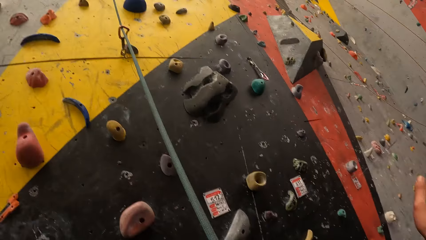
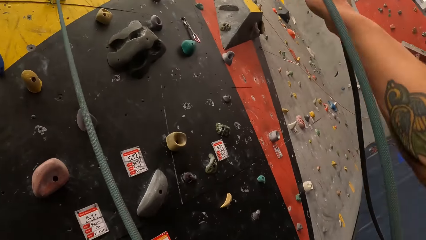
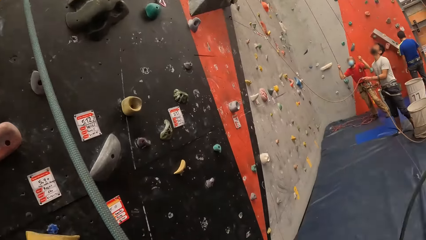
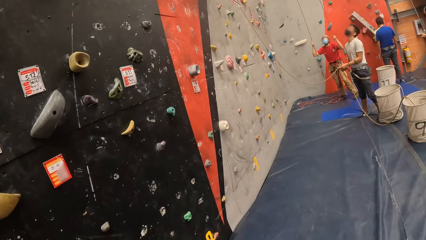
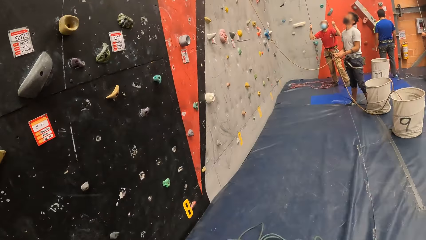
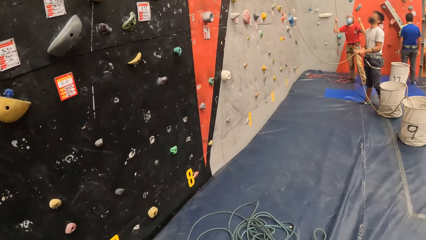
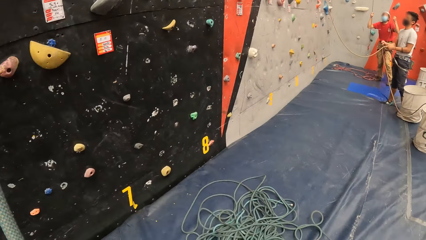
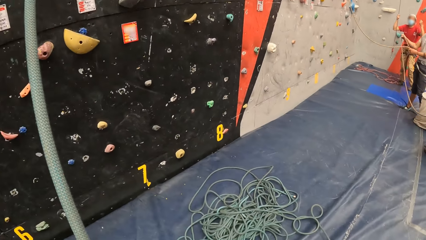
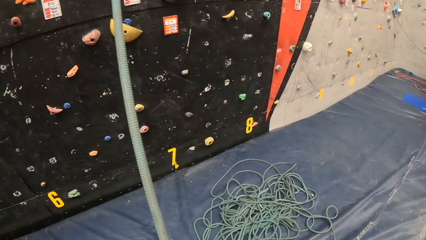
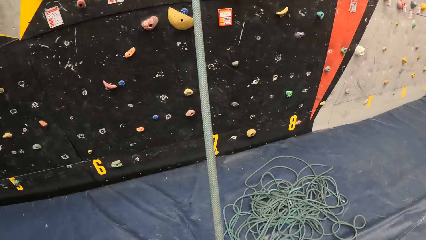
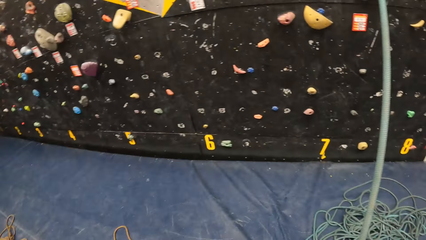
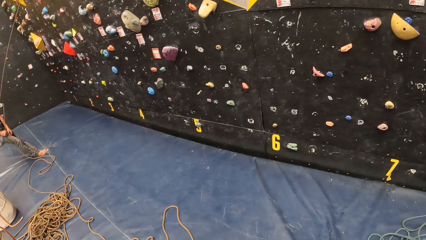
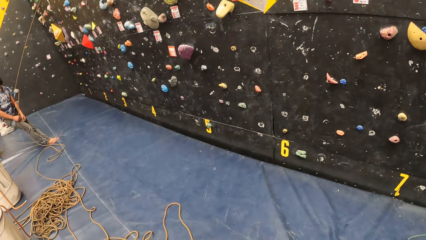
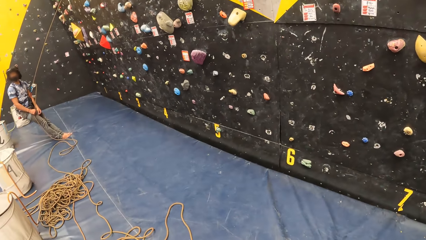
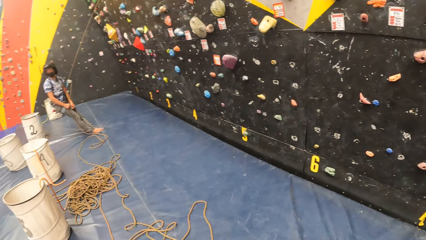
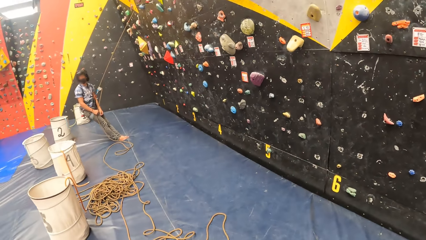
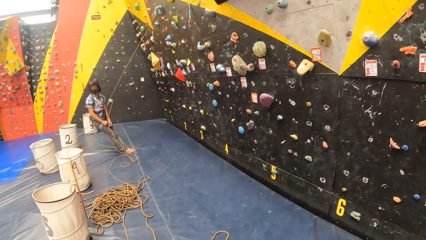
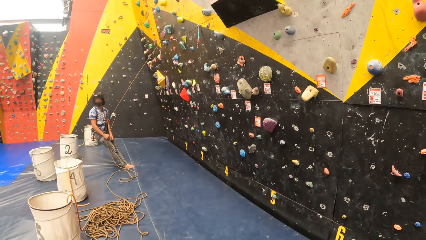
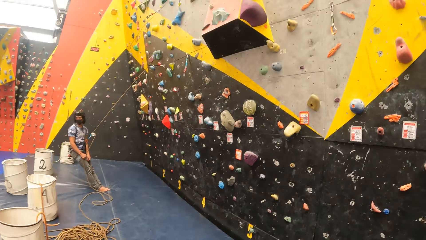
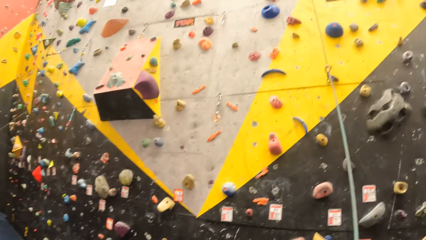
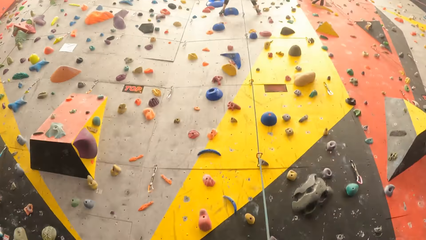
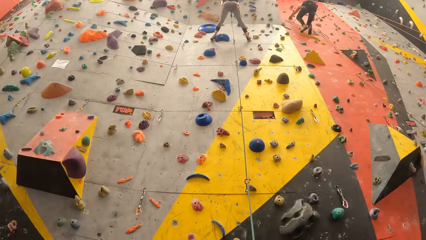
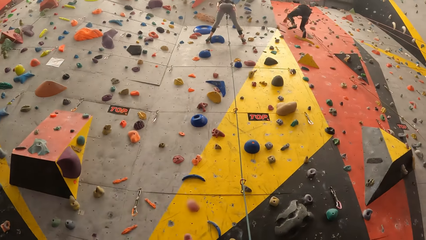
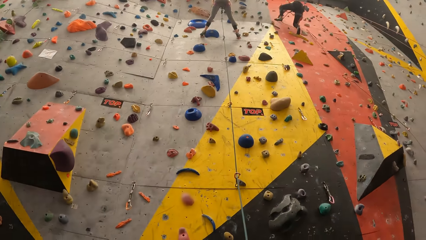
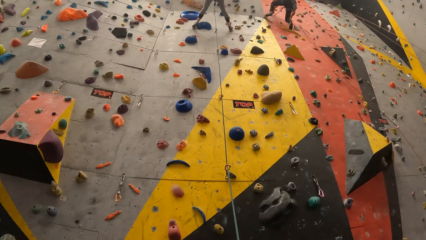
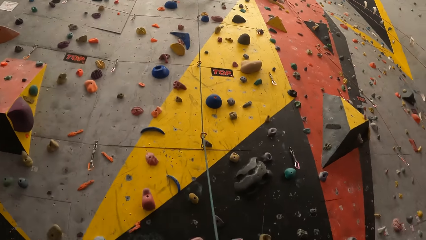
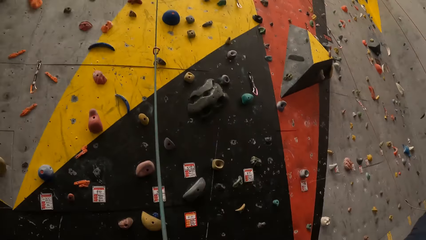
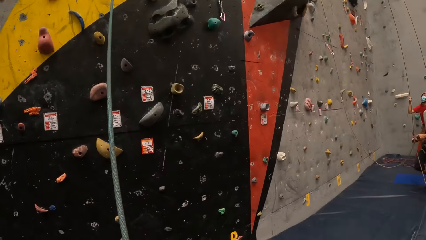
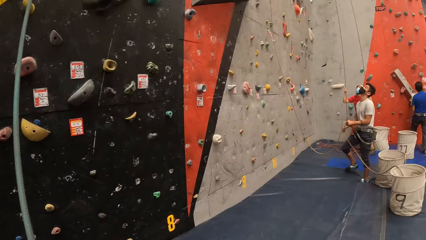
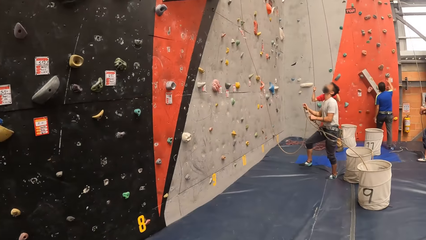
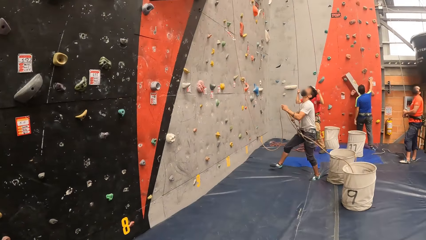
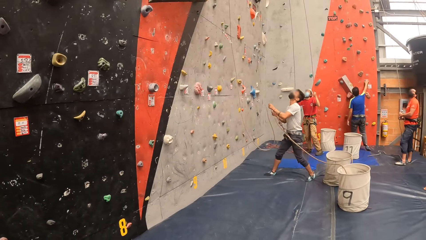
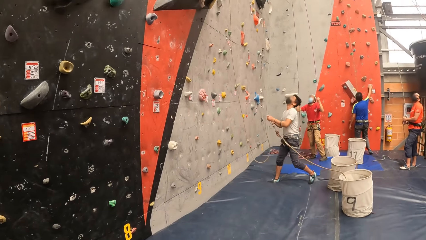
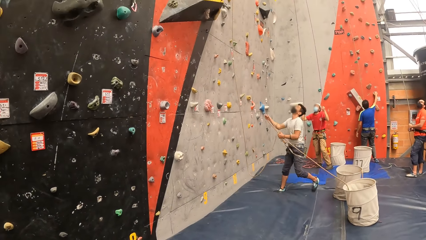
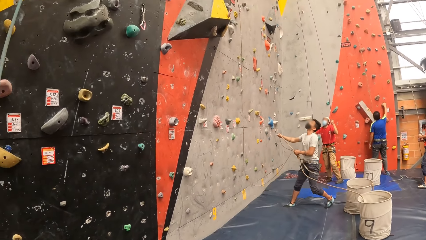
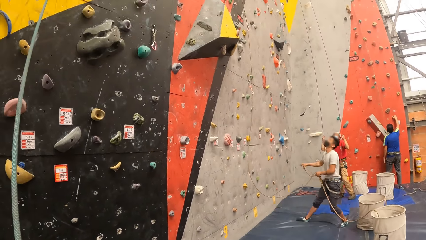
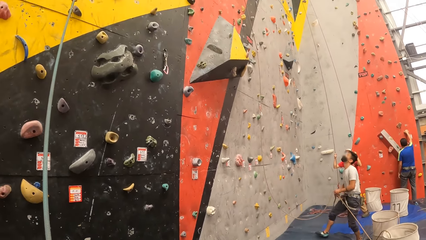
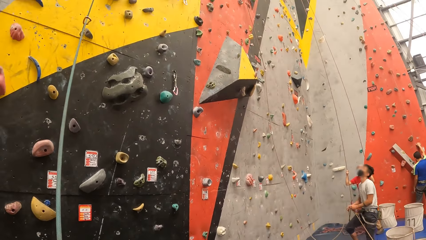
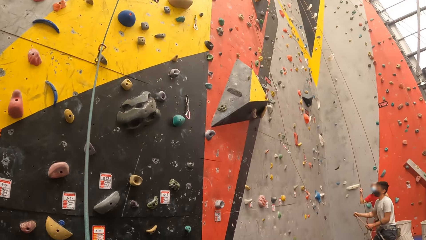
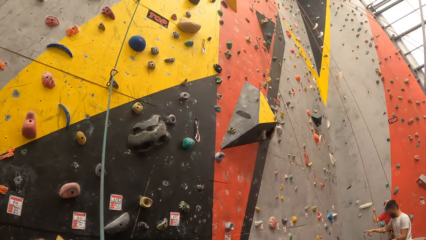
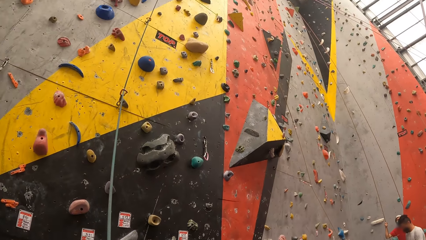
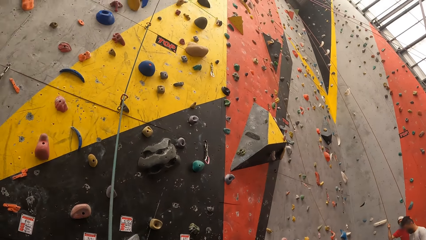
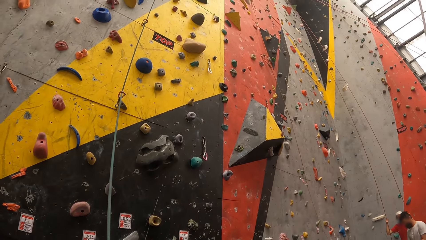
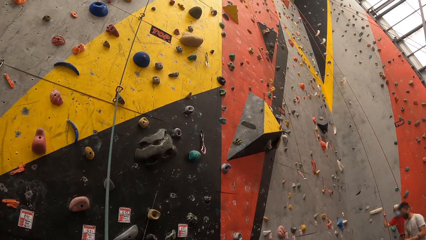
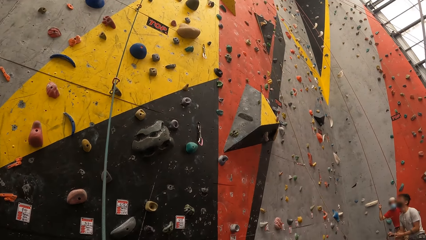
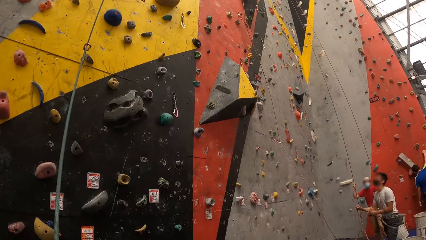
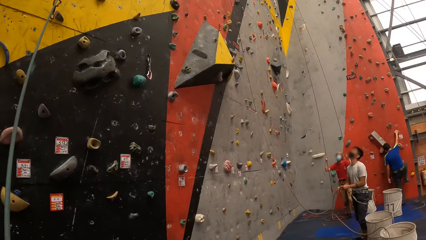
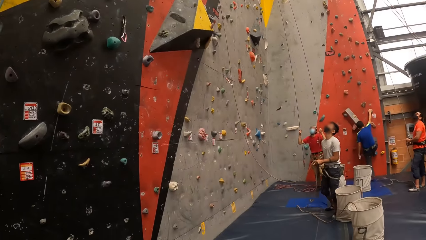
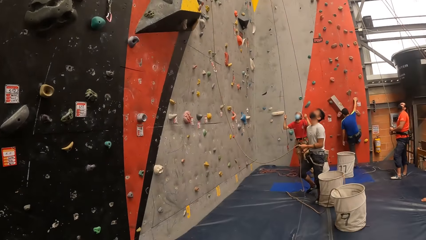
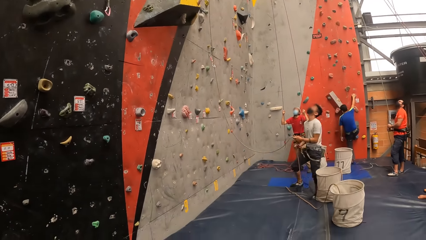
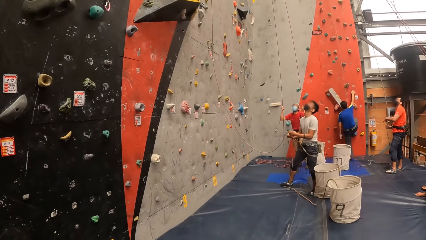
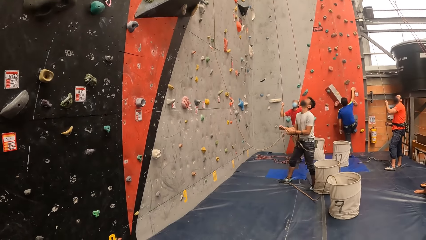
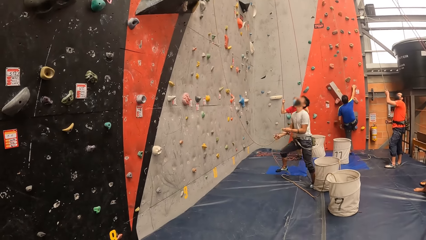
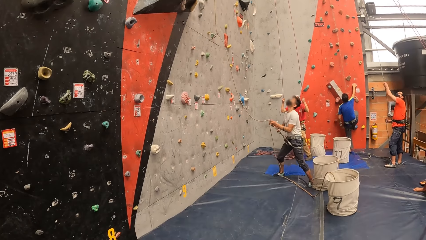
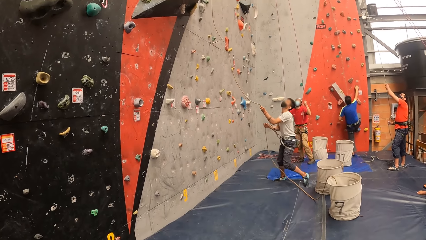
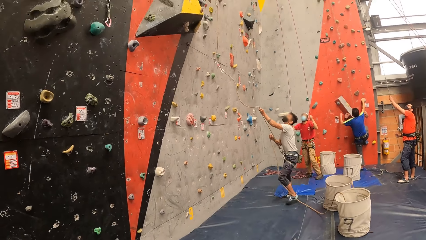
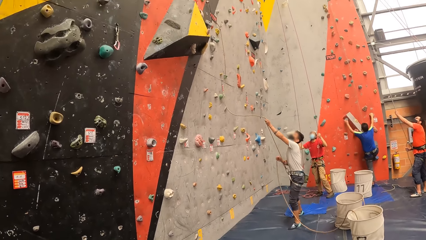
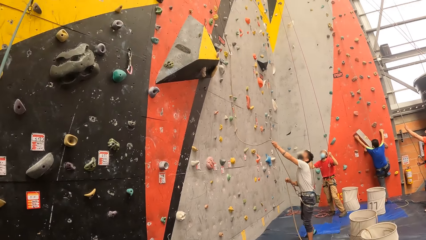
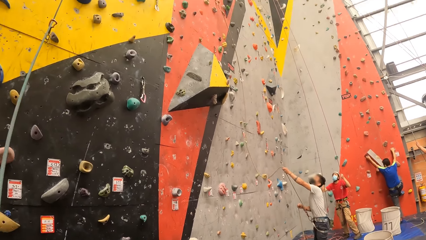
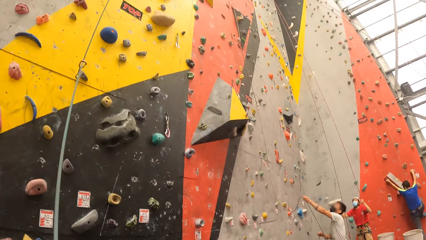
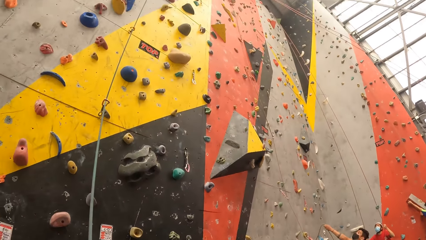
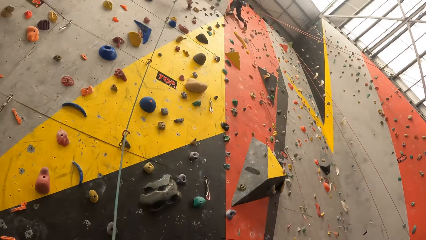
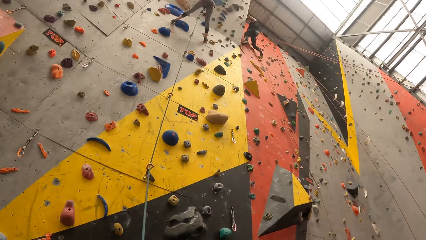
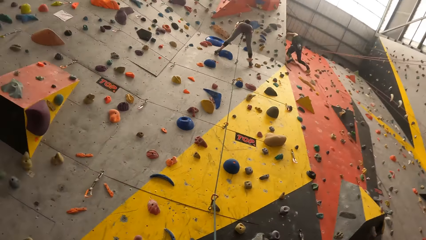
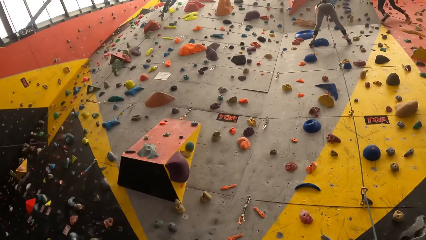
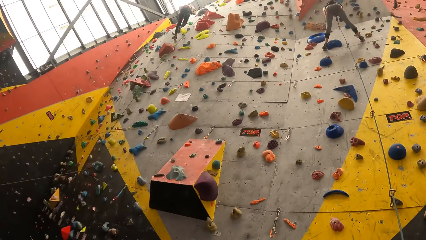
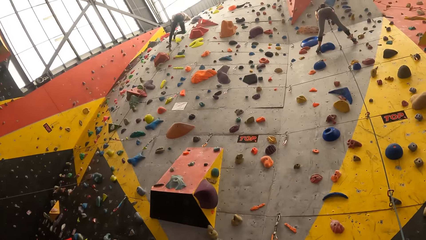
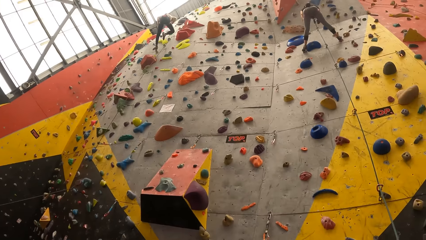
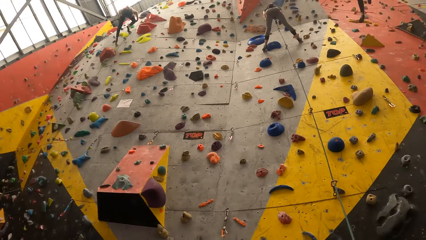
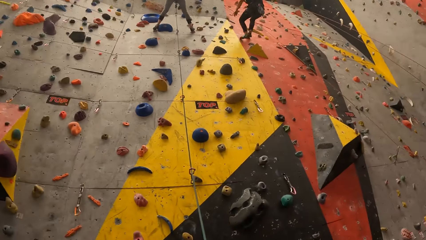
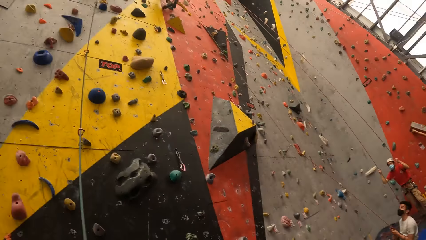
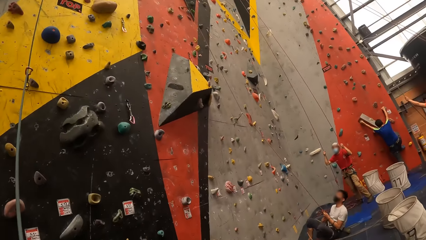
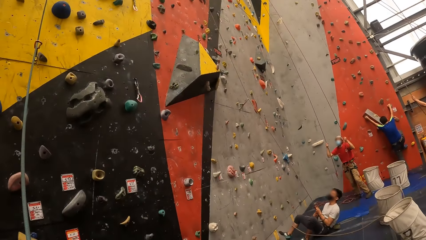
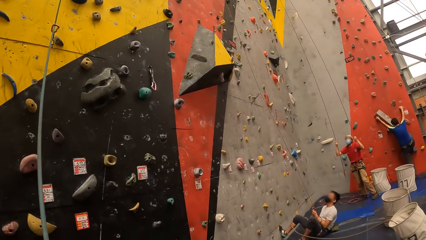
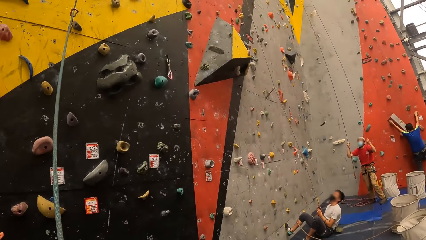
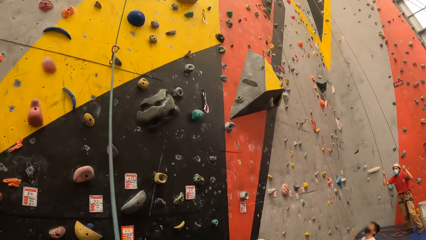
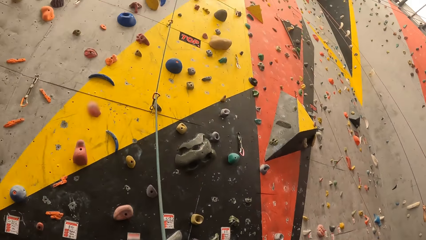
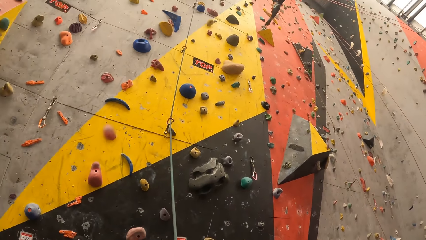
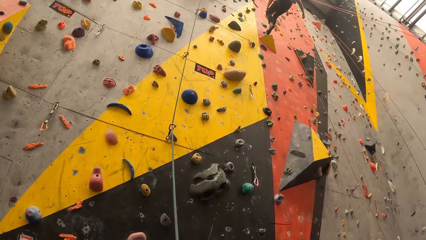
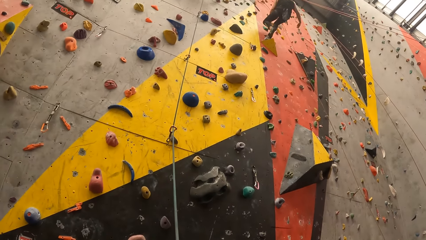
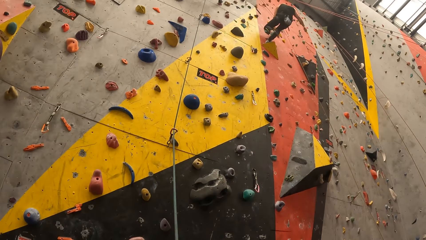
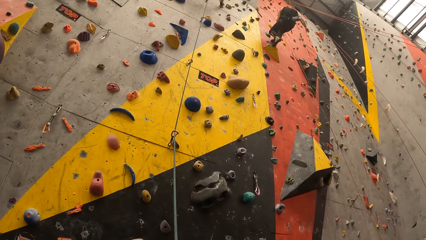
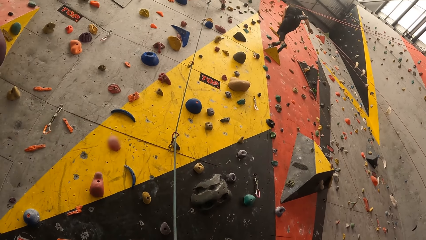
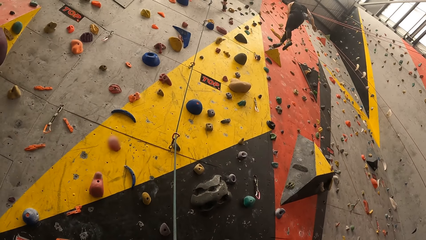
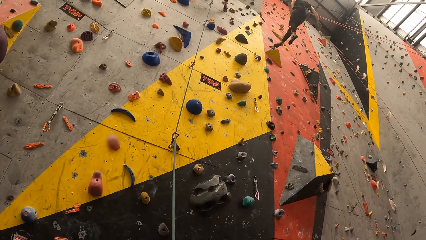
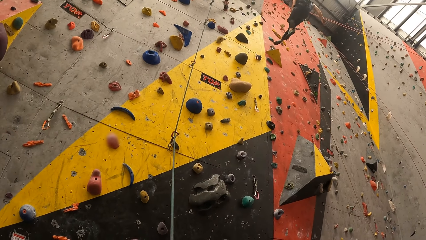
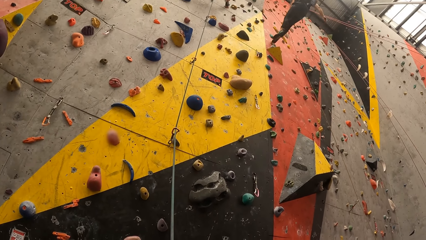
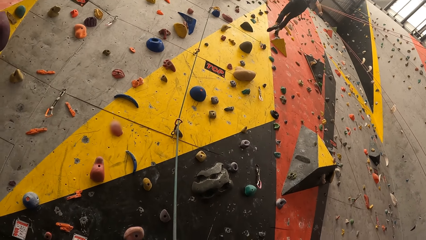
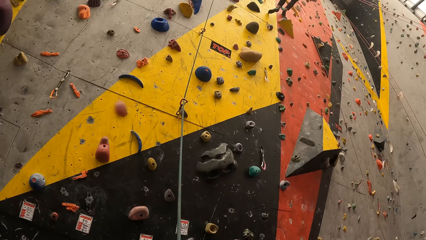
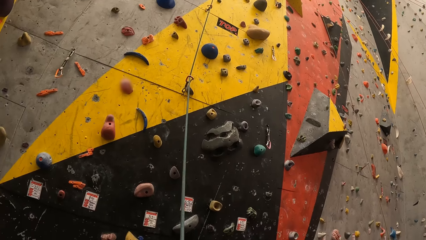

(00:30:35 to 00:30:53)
The camera wearer looks right and walks backwards. They move the thread with the right hand. They look left. They look around. They look up the bouldering wall. A woman climbs the wall. The camera wearer looks right. They look up the bouldering wall. They look right. They look up the bouldering wall. They look right. They look up the bouldering wall.
